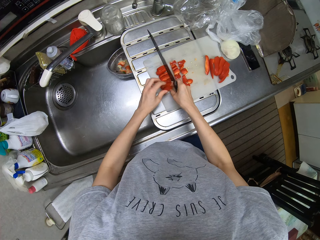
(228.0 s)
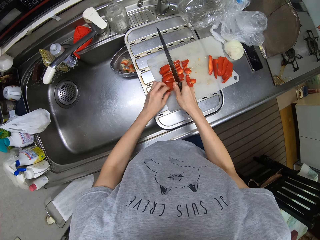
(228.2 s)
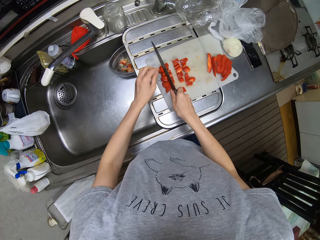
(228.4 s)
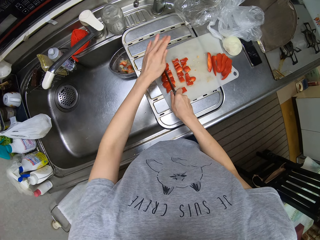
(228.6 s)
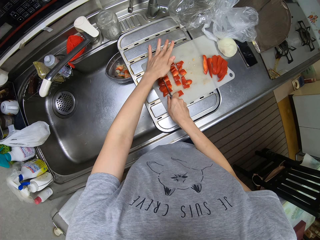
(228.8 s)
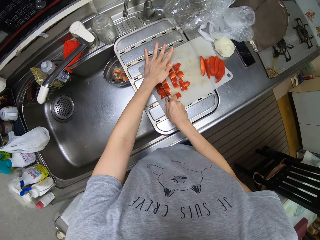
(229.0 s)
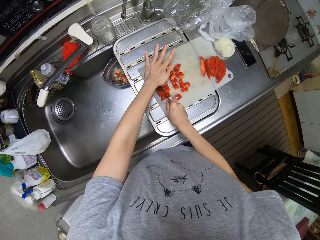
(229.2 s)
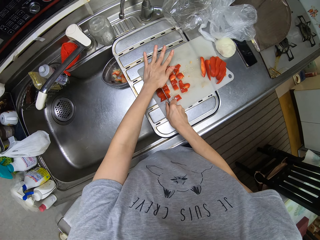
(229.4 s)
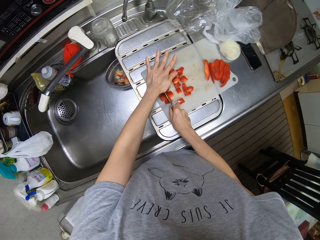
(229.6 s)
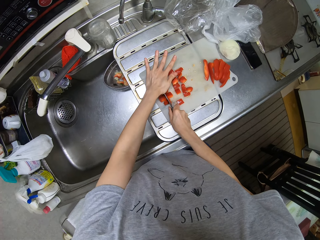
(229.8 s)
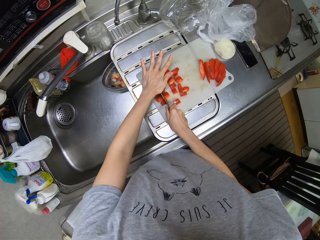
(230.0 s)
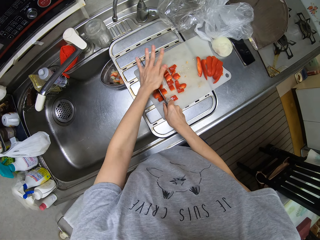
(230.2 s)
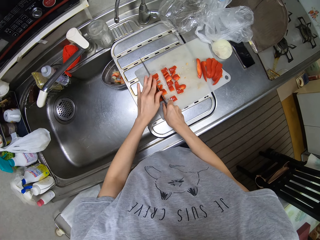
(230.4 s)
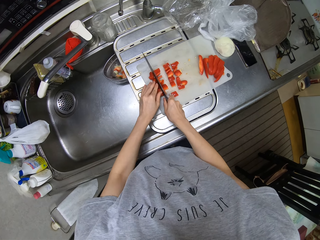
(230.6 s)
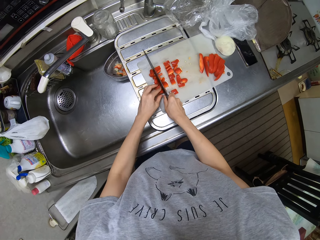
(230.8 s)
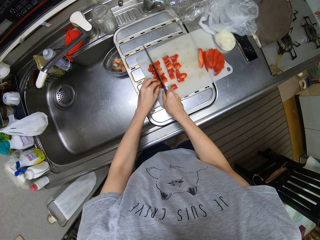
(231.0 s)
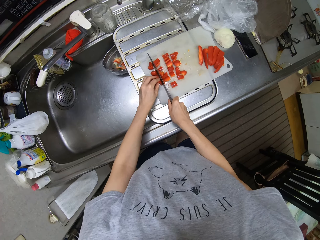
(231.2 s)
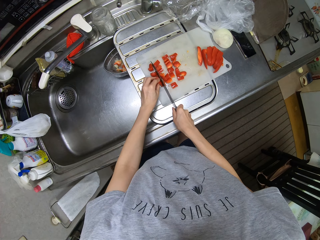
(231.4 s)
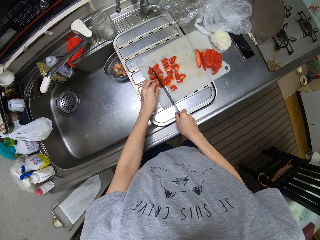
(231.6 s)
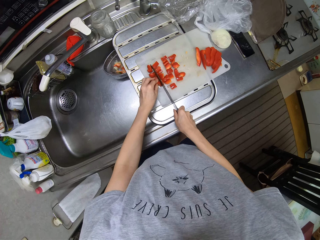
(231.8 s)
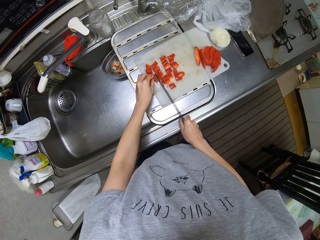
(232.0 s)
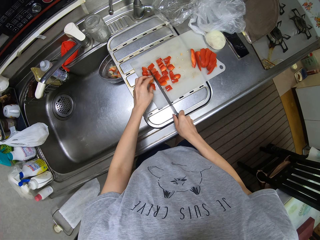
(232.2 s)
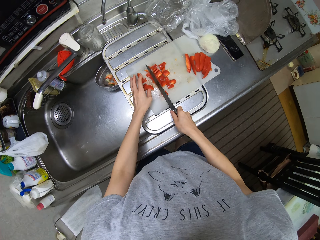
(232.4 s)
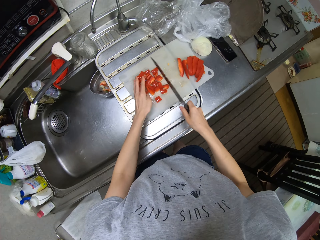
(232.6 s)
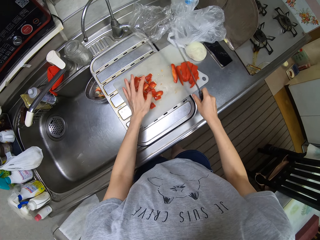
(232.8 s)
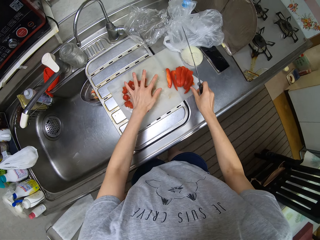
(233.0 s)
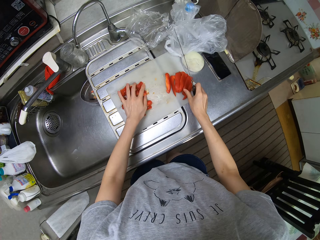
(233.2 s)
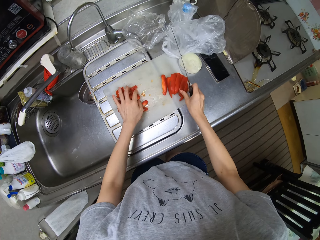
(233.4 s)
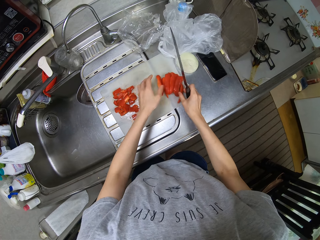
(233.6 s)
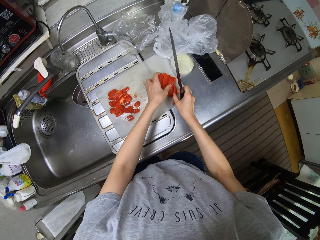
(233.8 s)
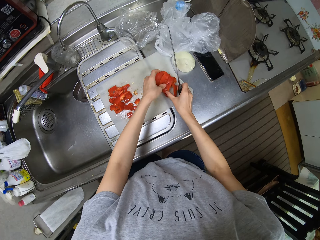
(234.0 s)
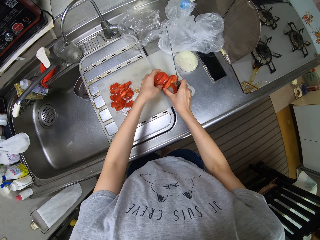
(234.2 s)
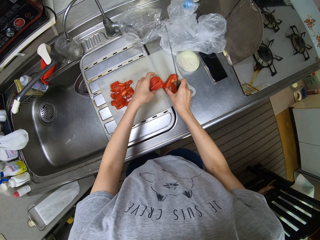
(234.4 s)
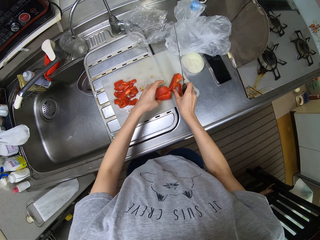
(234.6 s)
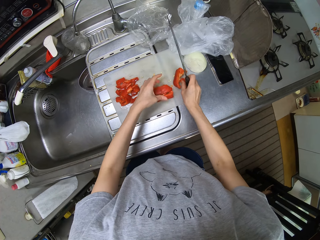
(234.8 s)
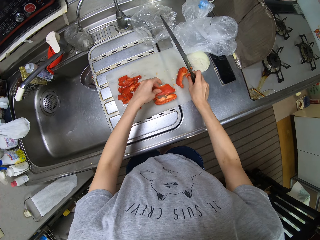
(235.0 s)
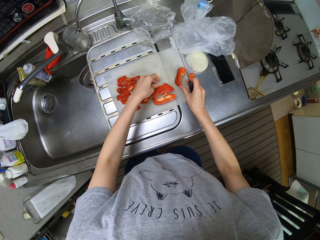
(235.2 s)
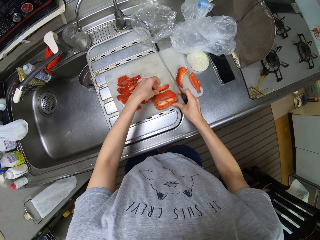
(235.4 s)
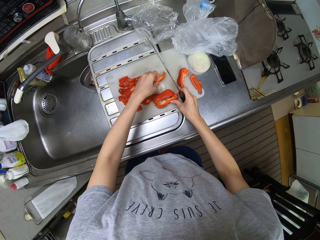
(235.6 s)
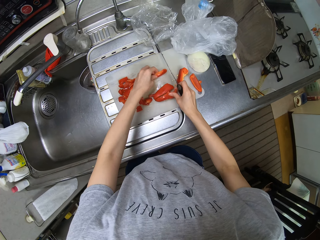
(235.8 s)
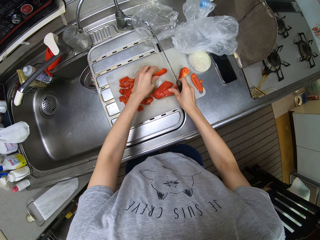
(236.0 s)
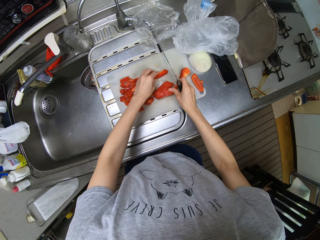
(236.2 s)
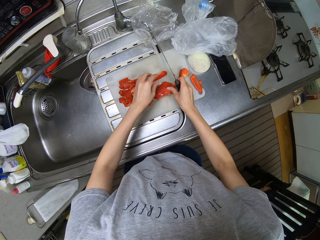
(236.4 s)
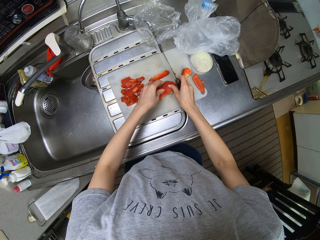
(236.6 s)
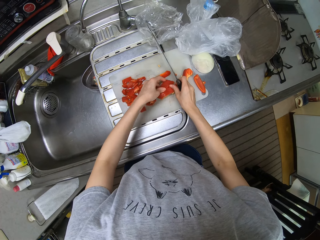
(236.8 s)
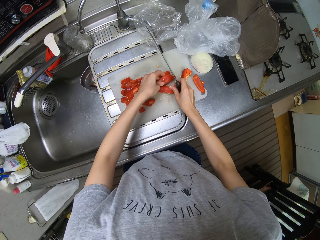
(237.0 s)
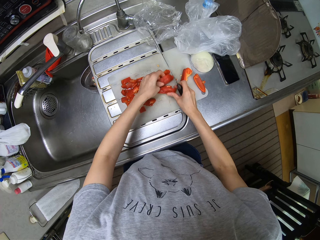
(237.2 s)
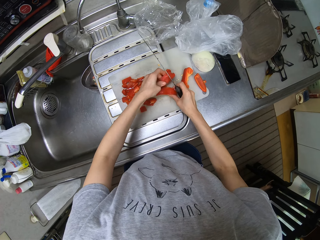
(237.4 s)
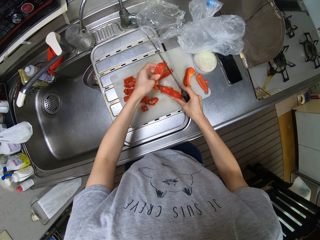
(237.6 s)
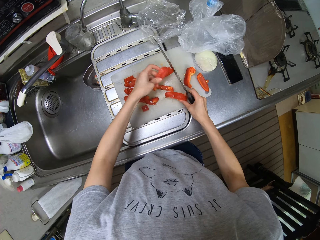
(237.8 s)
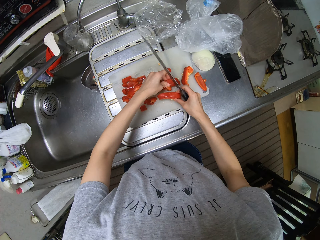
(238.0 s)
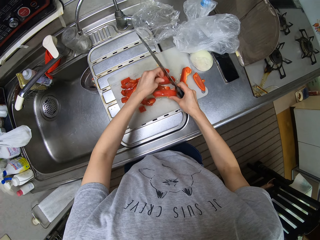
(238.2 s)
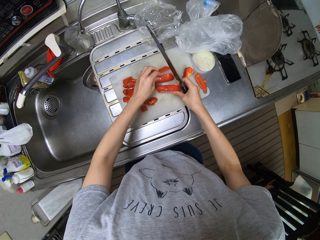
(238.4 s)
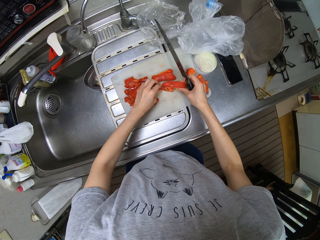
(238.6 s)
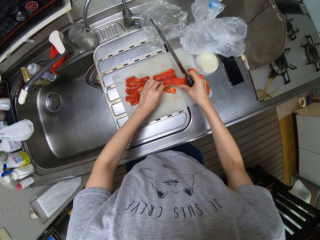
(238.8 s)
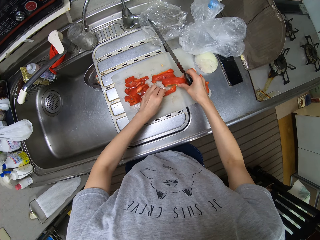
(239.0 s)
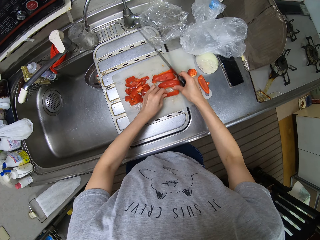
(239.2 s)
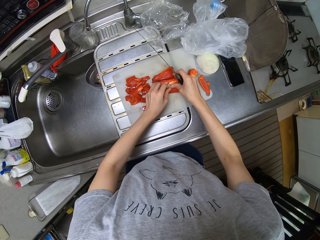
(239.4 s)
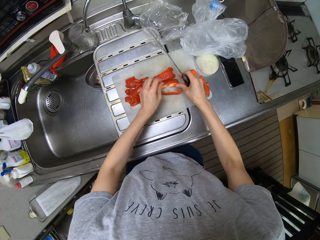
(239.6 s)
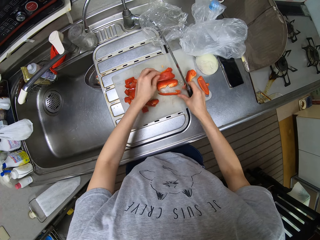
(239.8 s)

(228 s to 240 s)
The camera wearer arranges pieces of bell pepper on the chopping board. They press a knife on the bell pepper. They cut the bell pepper on the chopping board with the knife. They hold the pieces of bell pepper on the chopping board. They move the pieces of bell pepper on the chopping board. They arrange the pieces of bell pepper on the chopping board.

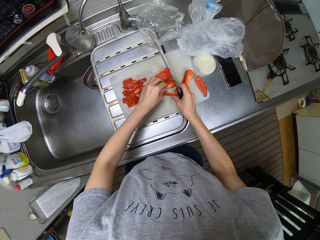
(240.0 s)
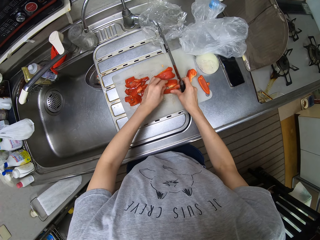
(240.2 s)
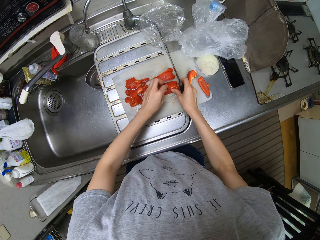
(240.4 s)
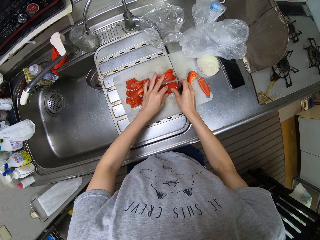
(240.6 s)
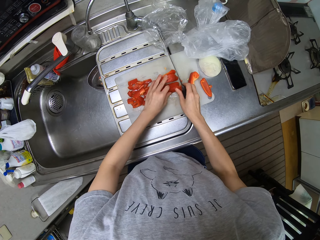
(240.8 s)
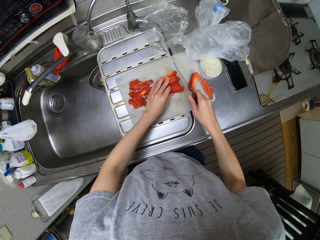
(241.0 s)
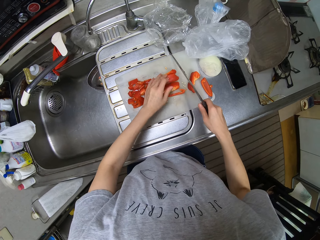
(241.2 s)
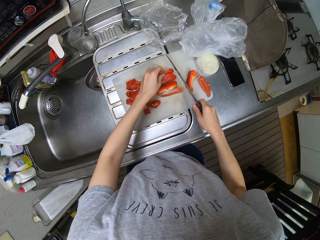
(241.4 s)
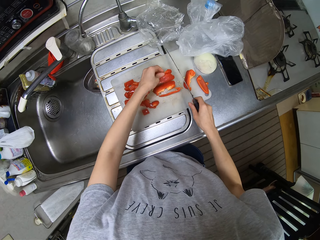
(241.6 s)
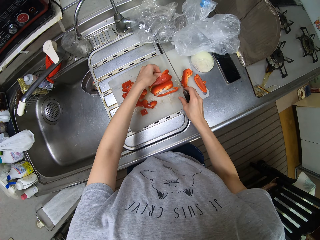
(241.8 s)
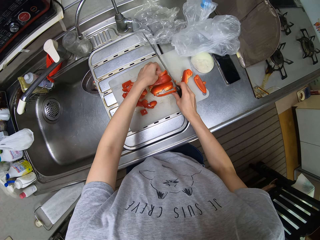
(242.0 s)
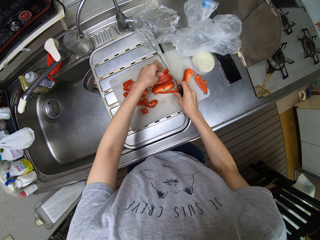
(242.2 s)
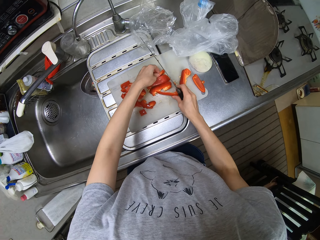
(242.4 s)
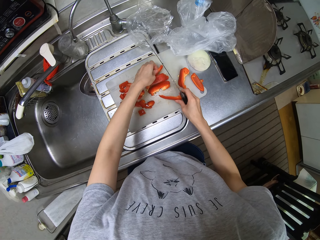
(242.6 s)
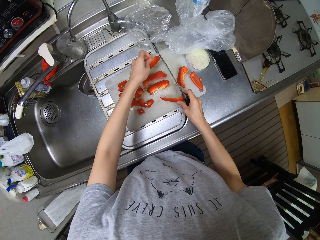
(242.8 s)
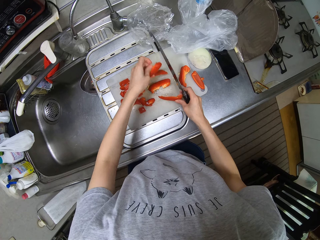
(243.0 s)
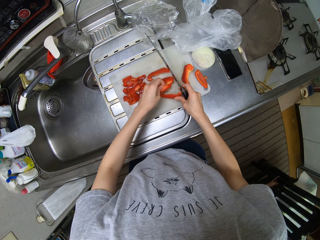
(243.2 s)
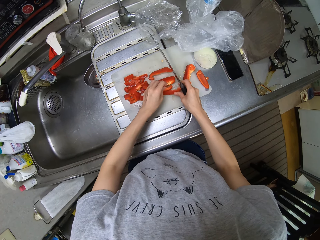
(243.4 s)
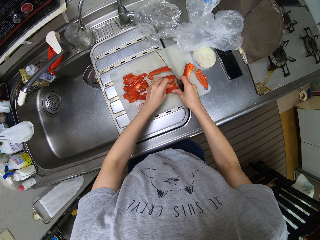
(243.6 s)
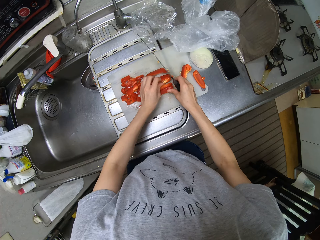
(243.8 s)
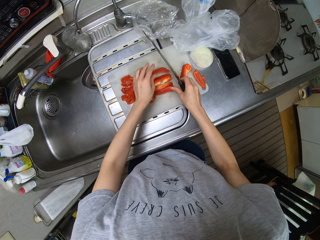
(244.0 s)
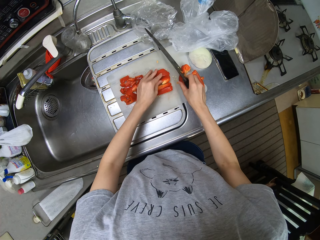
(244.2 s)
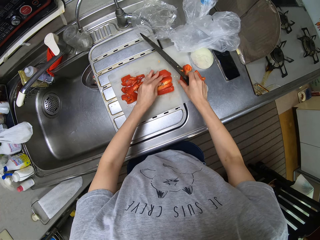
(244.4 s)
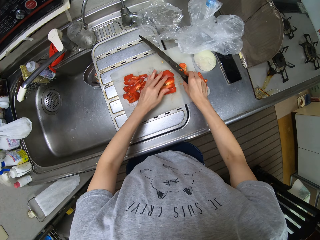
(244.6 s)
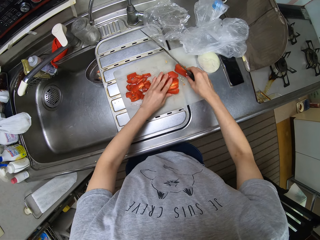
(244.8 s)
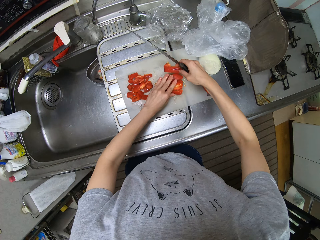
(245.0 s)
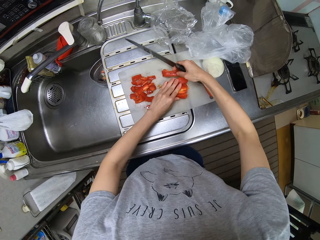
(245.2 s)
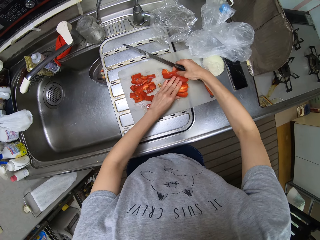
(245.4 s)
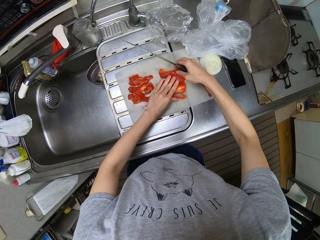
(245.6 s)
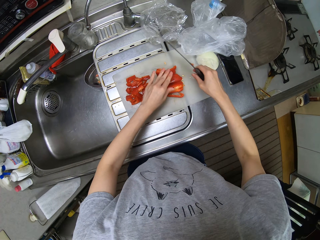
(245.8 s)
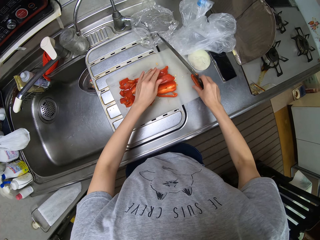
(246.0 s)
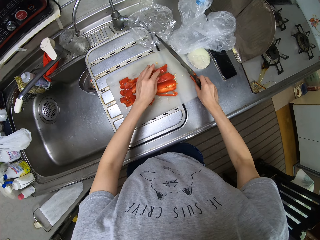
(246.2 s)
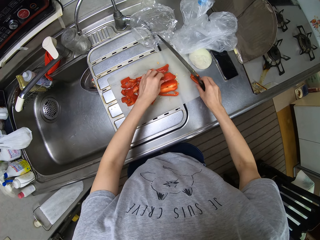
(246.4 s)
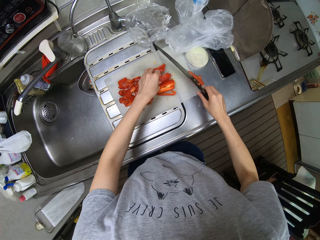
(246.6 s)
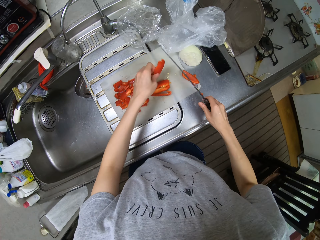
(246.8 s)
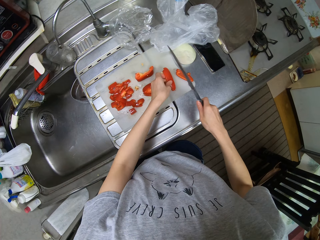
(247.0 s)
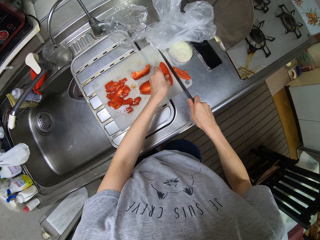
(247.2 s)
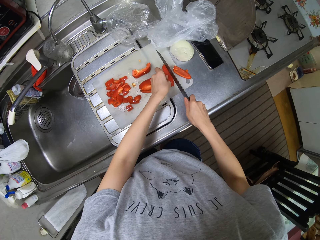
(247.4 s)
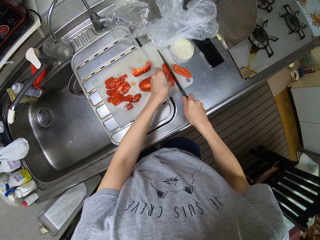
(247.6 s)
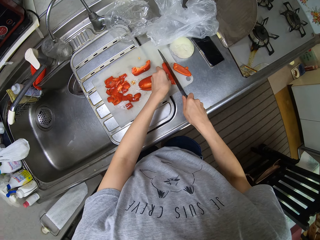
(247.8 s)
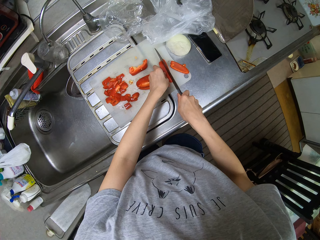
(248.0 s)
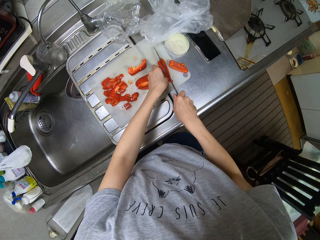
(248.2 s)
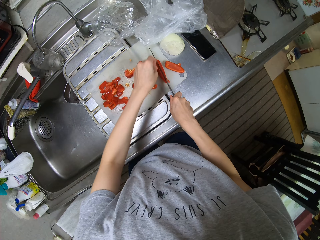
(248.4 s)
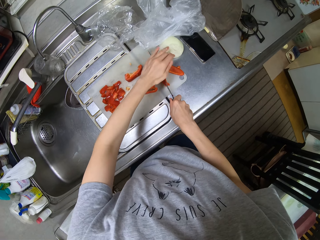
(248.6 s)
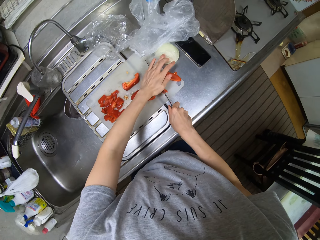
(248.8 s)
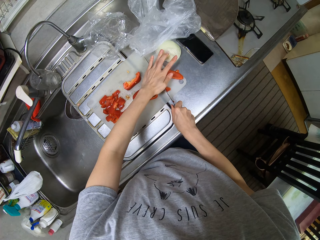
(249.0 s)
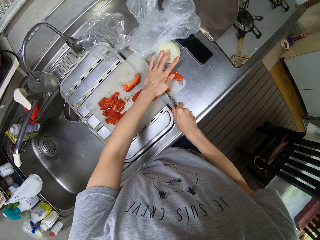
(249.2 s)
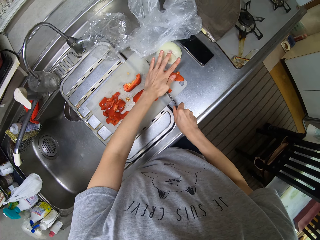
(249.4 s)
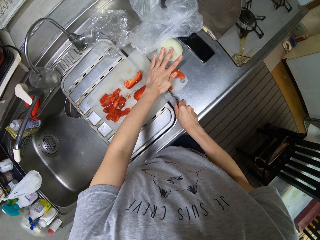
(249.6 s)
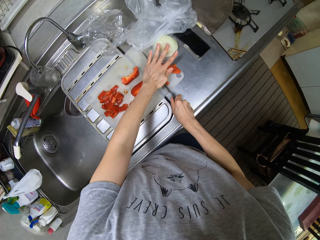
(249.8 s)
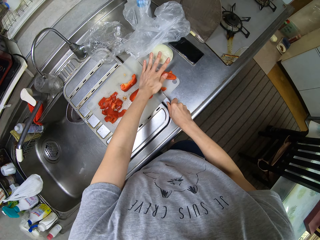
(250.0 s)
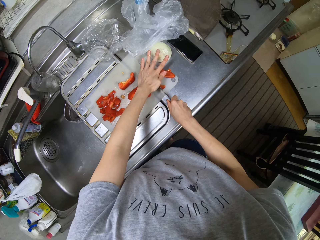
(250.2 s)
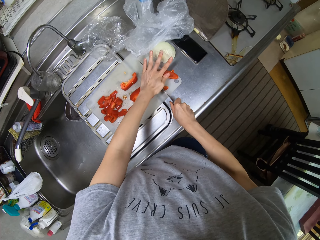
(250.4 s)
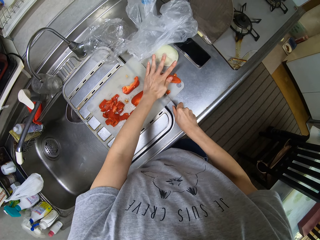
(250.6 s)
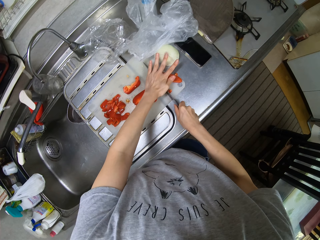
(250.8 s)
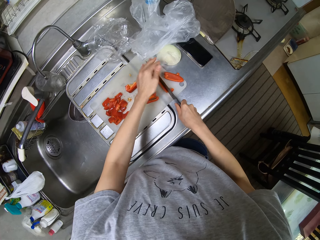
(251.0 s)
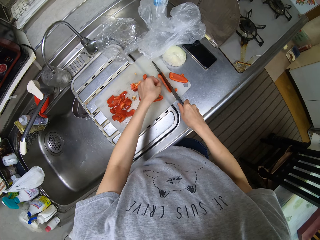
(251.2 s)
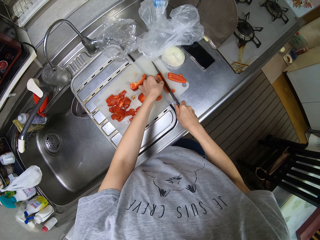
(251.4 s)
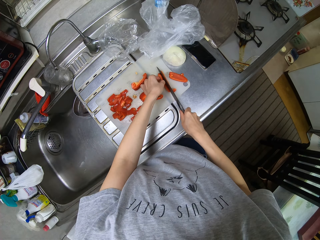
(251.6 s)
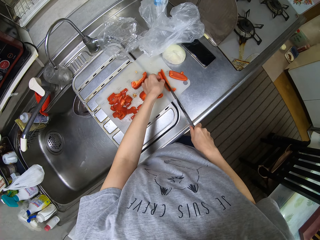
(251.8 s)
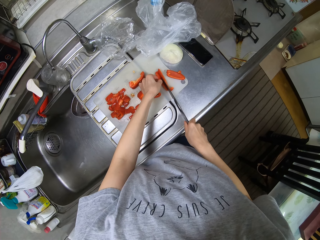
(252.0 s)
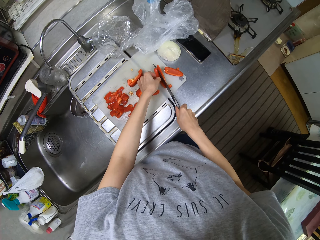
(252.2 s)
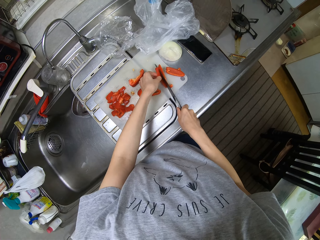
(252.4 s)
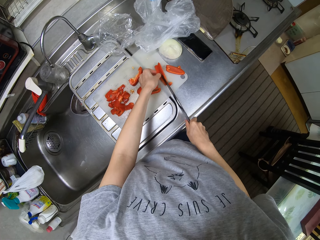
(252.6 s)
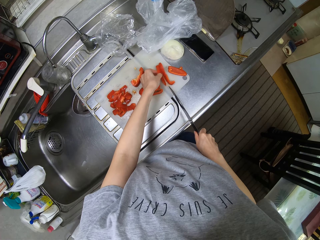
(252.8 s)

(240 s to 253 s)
The camera wearer cuts a bell pepper on the chopping board with a knife. They press the knife on the bell pepper. They cut the bell pepper on the chopping board with the knife.
